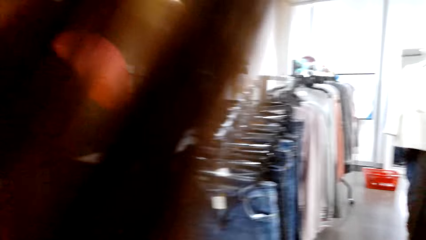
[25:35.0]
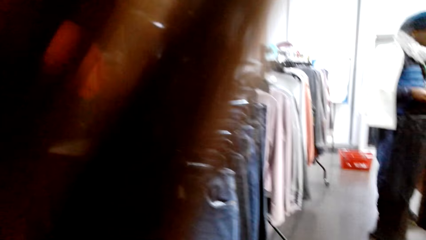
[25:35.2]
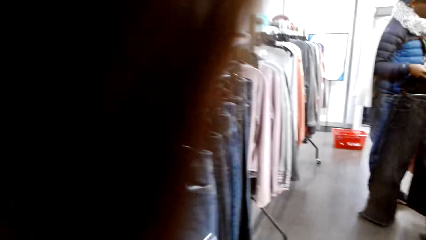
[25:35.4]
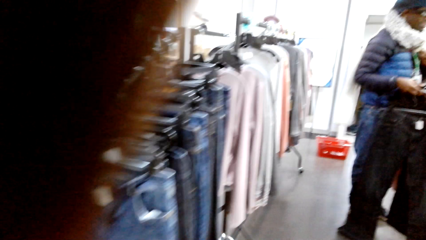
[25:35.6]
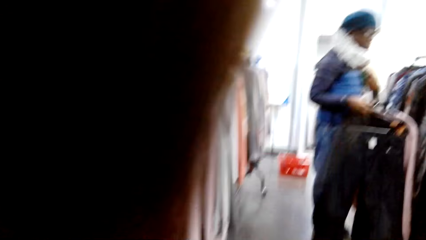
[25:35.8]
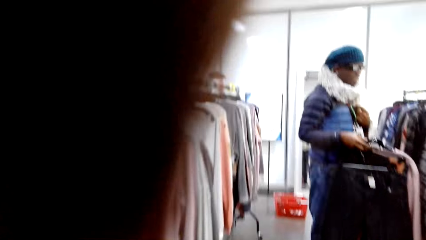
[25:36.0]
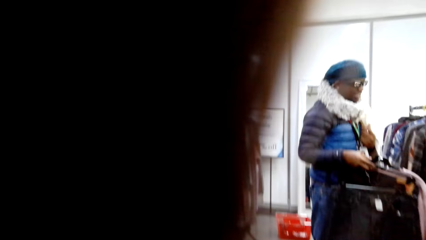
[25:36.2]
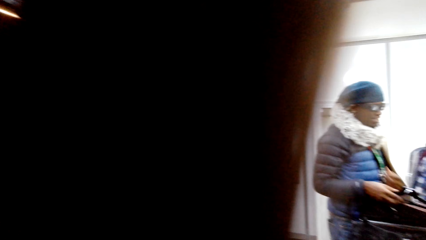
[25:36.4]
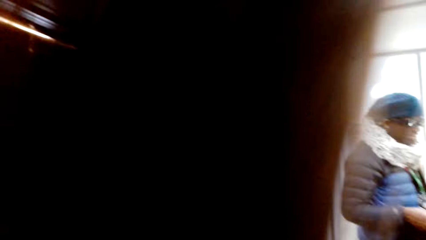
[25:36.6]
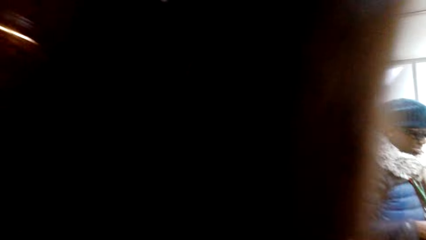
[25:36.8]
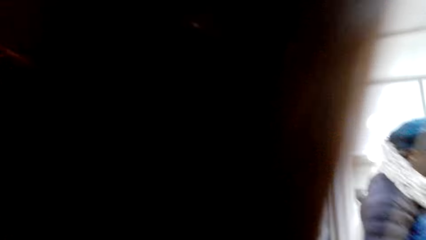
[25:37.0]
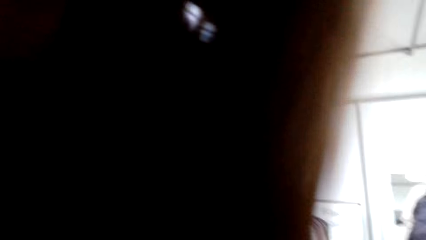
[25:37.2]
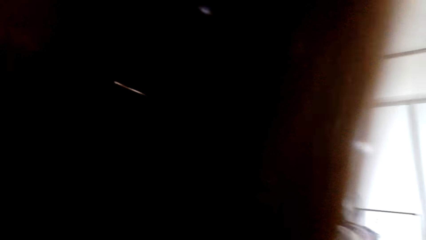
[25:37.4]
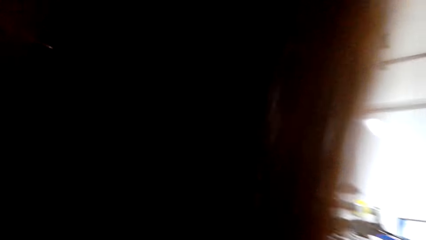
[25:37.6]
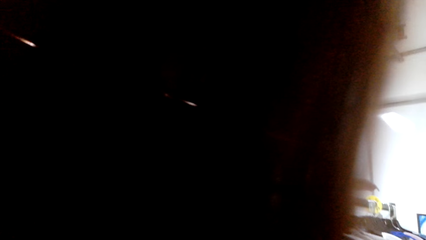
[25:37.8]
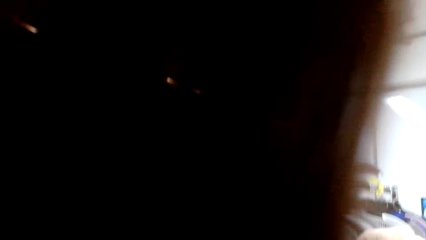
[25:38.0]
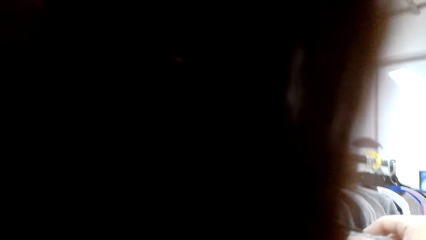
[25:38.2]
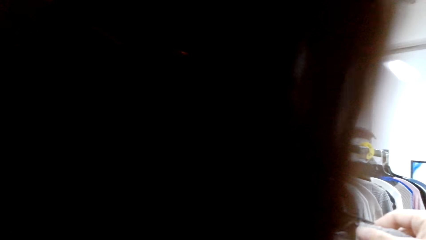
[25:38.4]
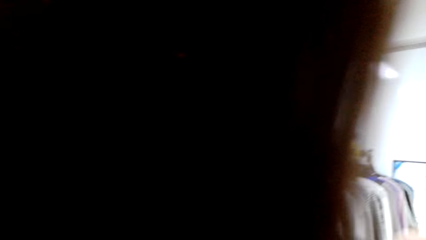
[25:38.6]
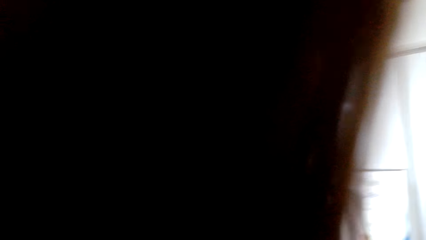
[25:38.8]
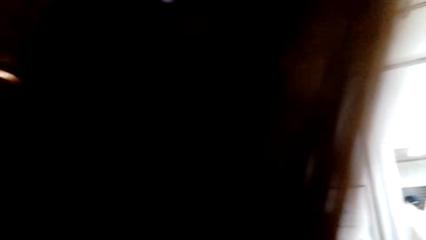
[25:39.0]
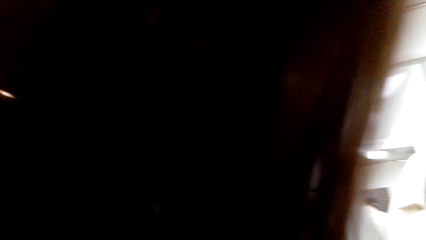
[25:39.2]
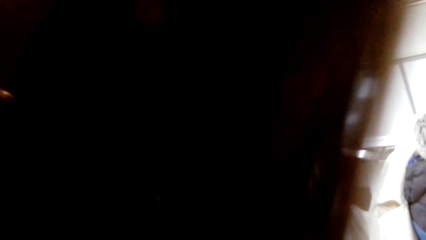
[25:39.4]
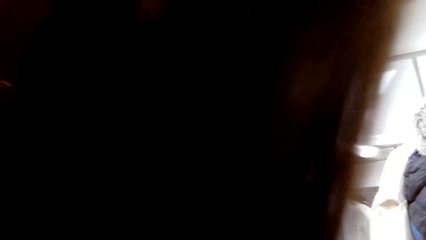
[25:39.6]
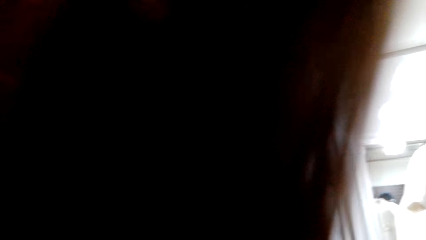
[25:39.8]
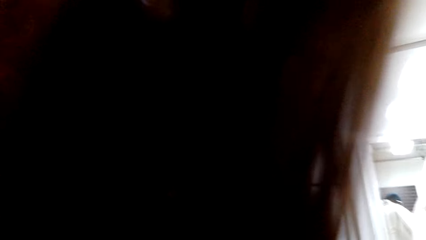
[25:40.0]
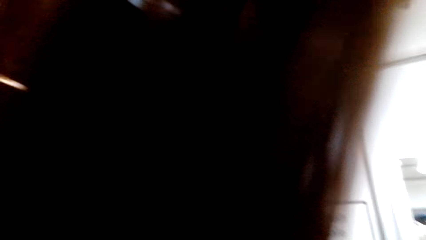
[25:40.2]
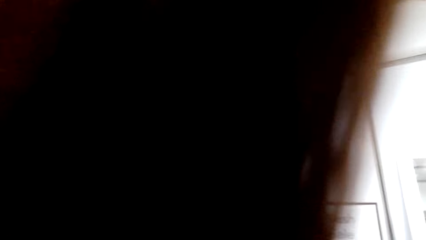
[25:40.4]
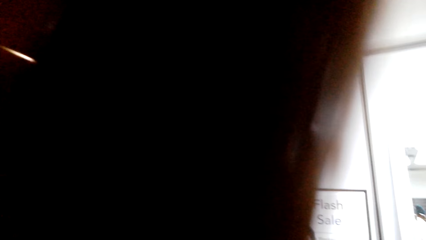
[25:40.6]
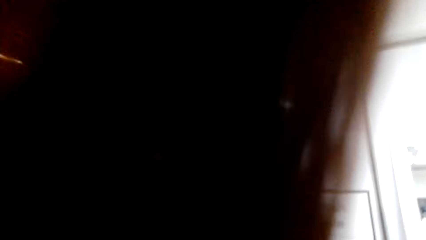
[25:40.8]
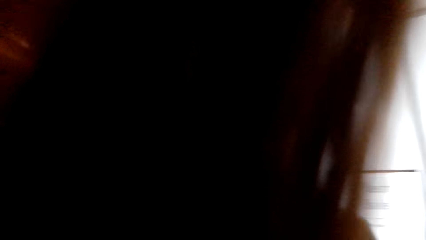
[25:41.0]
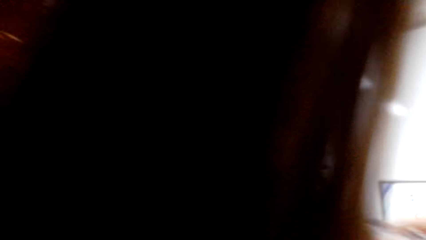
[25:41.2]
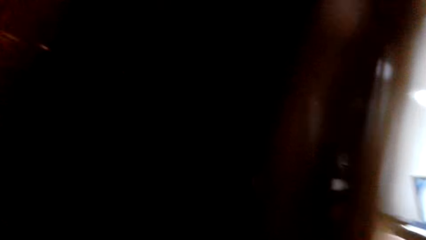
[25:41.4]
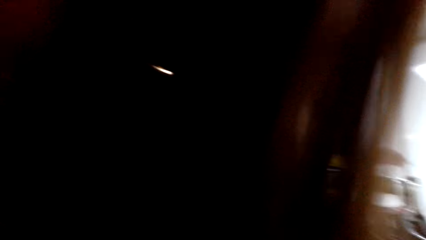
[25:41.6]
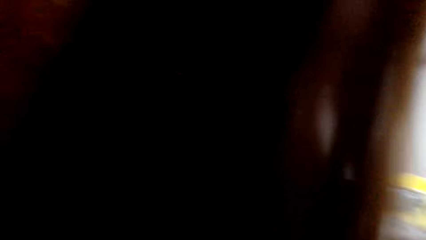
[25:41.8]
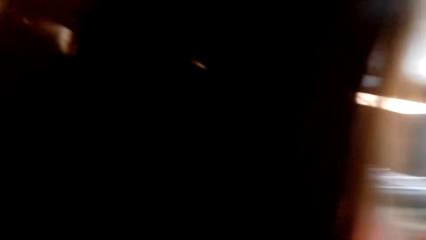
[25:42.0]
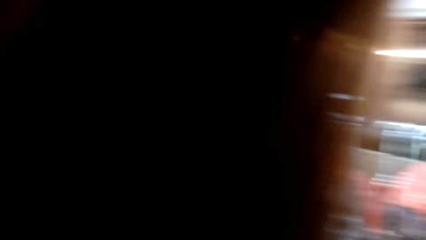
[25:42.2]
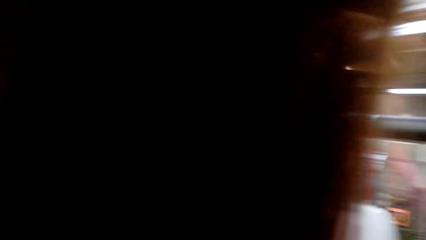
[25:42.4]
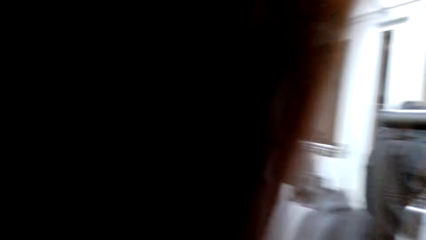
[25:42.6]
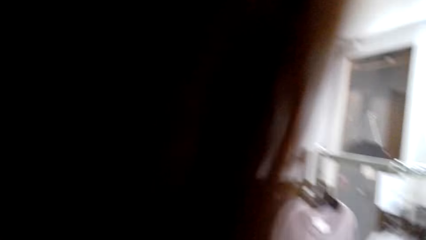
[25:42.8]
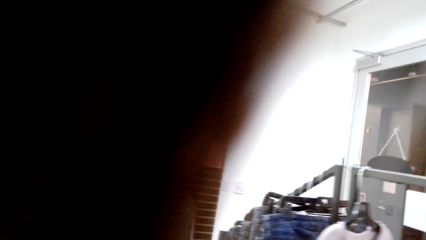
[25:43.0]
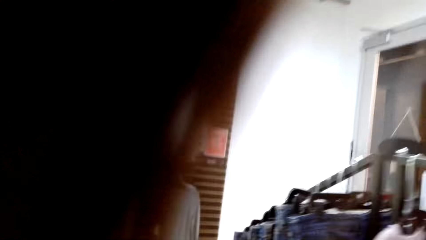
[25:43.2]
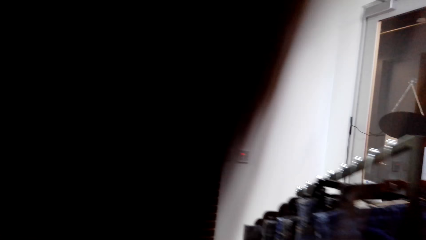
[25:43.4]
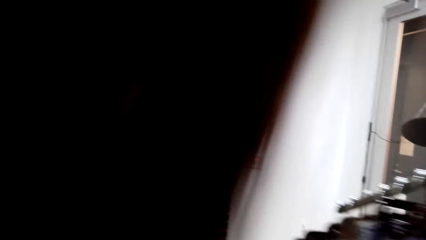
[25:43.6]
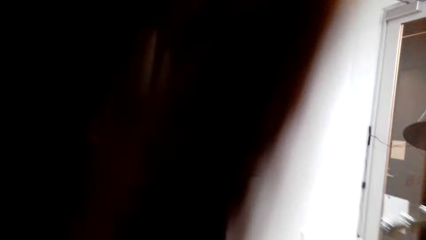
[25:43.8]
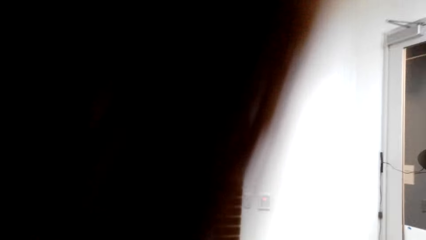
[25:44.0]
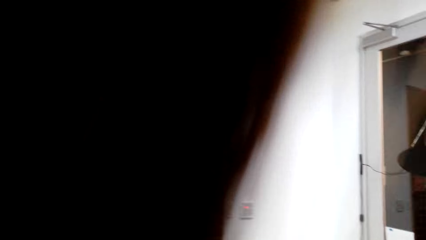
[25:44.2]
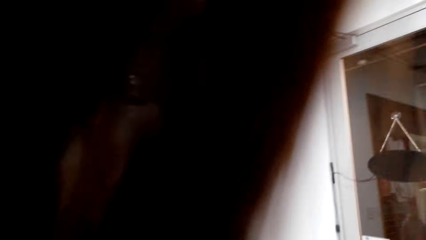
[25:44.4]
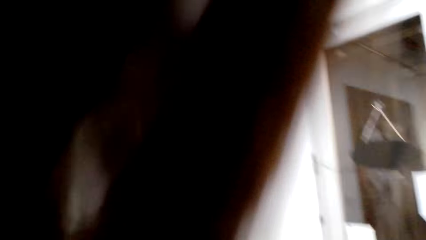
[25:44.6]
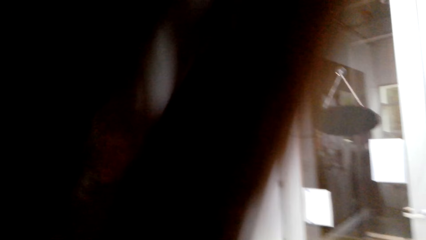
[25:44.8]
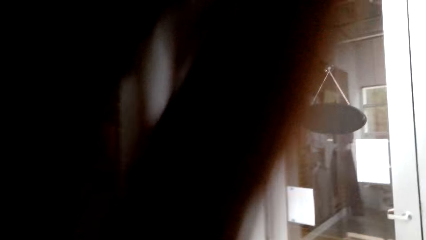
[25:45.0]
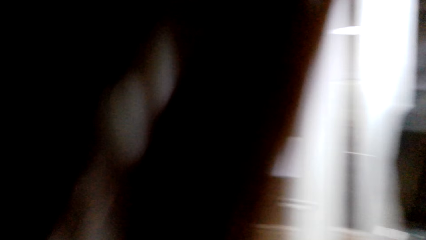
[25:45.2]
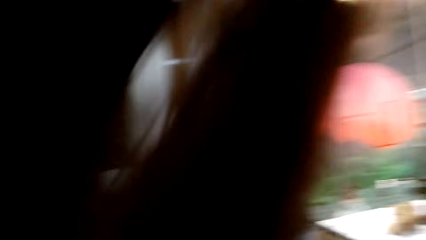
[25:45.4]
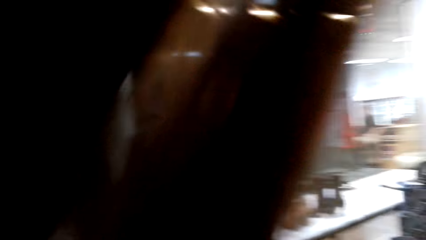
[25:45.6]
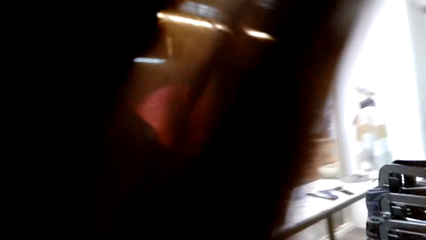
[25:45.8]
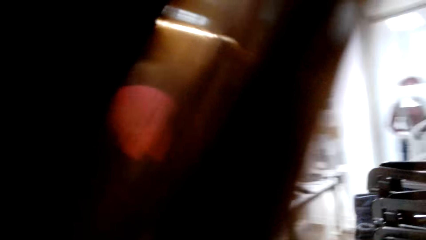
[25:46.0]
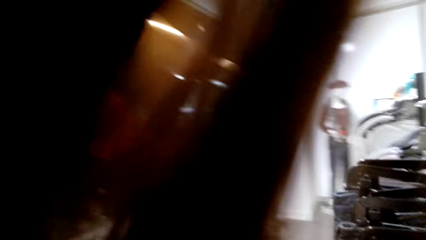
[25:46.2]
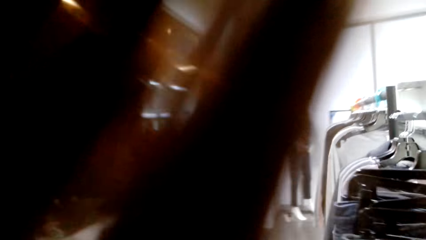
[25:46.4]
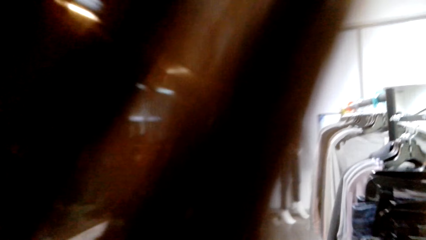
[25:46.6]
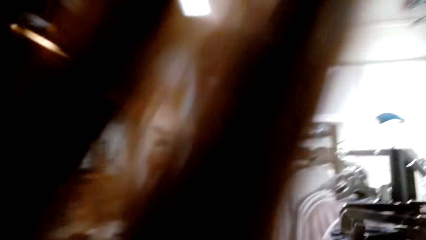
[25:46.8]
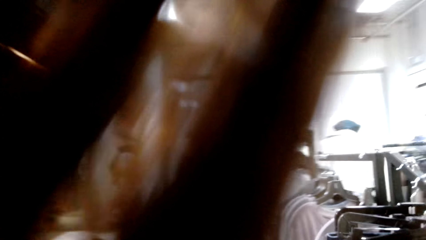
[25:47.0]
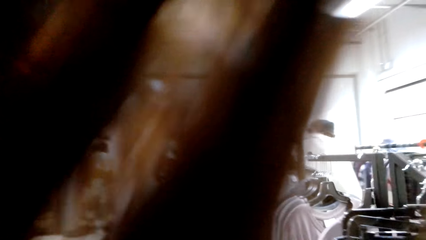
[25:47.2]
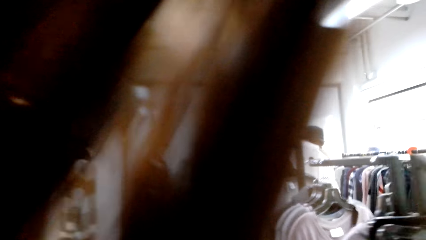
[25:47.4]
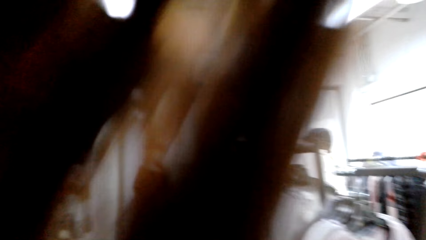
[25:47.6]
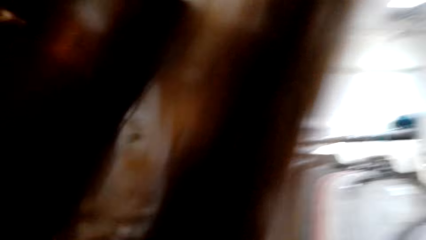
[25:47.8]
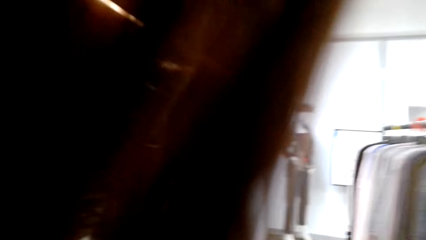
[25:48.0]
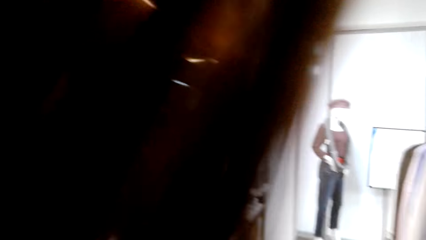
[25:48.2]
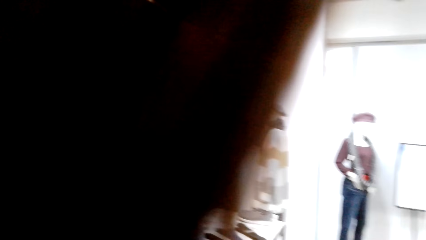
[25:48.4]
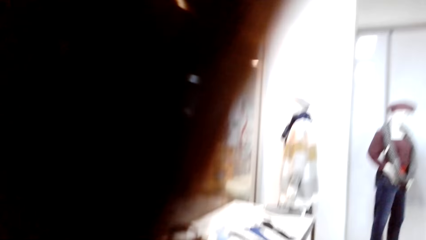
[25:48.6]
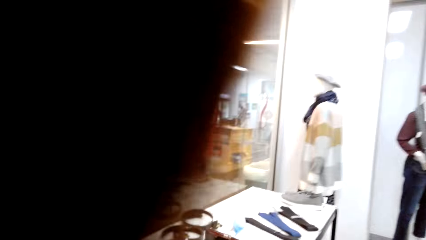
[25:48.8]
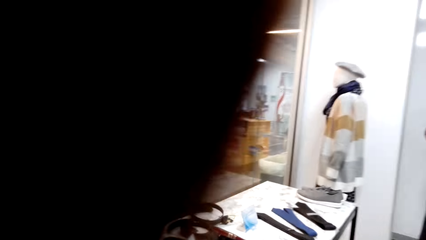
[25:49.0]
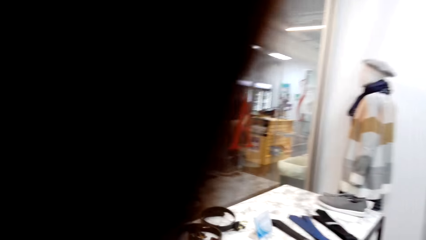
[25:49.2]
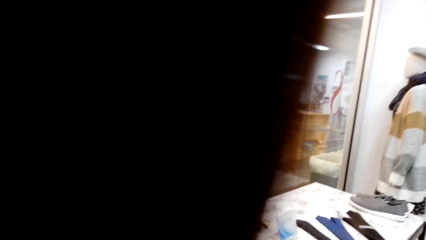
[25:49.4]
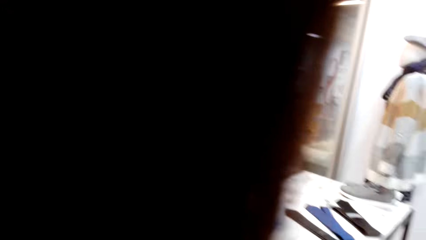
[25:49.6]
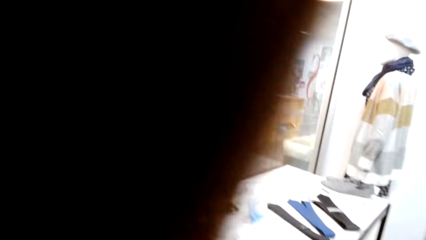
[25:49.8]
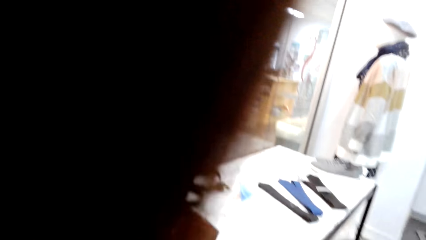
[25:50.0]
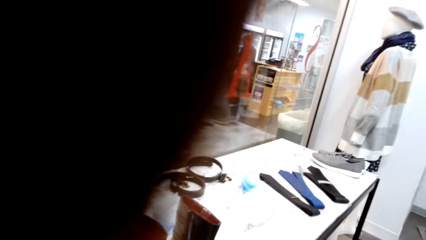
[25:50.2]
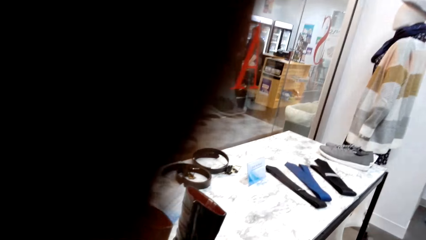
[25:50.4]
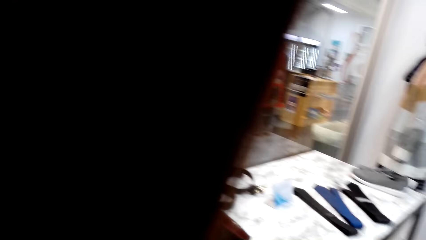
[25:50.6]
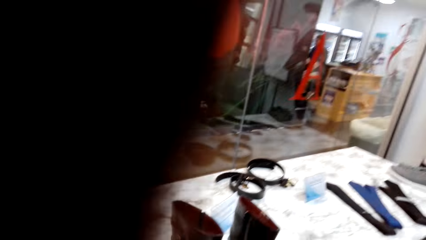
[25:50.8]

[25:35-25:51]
The camera wearer looks at a person. They walk forward.
